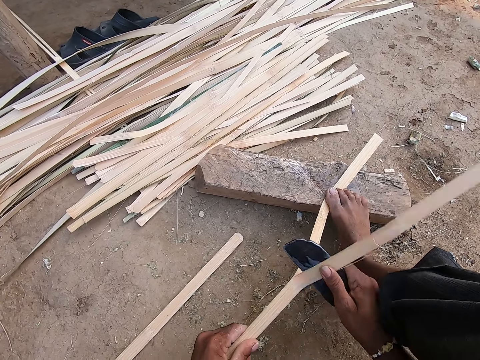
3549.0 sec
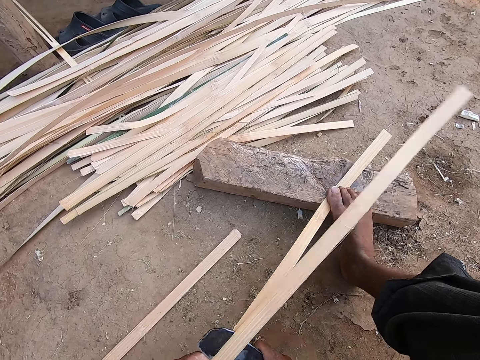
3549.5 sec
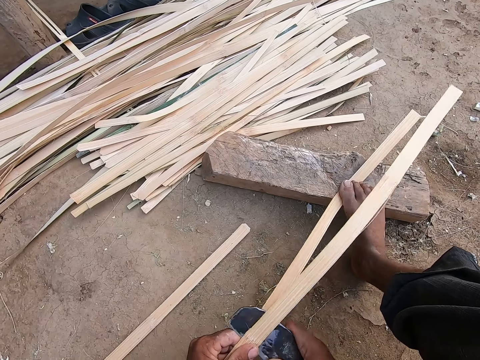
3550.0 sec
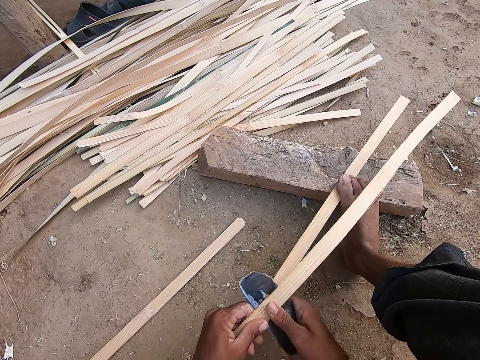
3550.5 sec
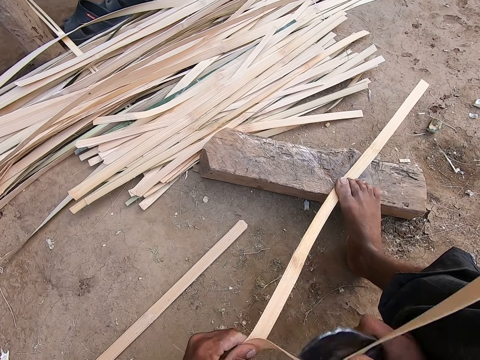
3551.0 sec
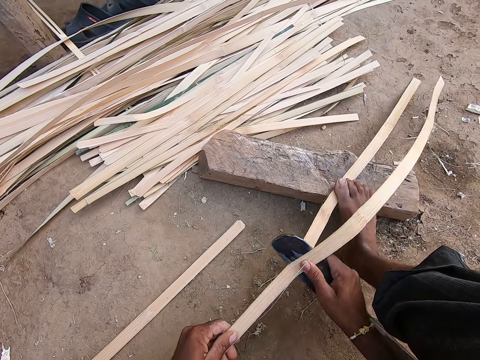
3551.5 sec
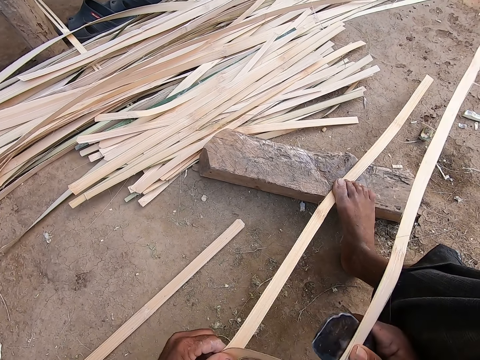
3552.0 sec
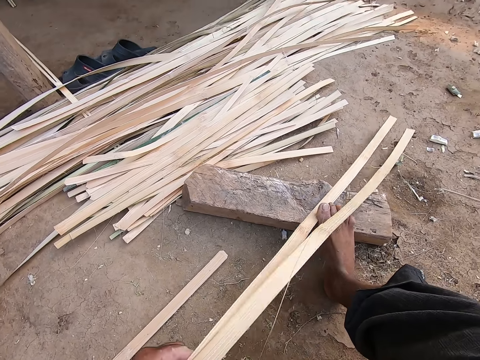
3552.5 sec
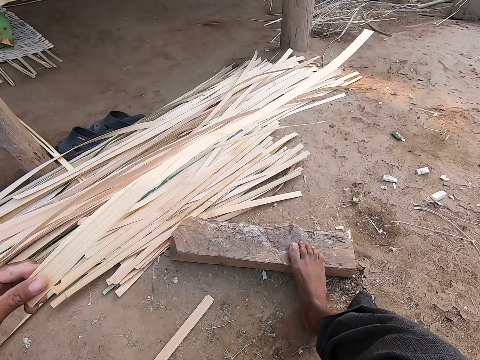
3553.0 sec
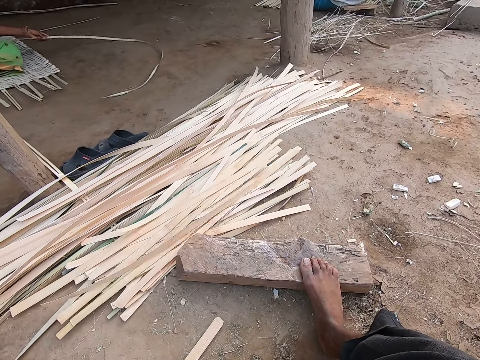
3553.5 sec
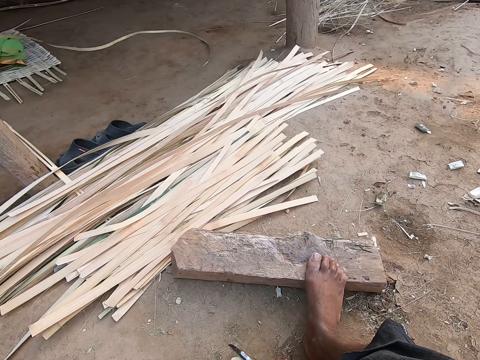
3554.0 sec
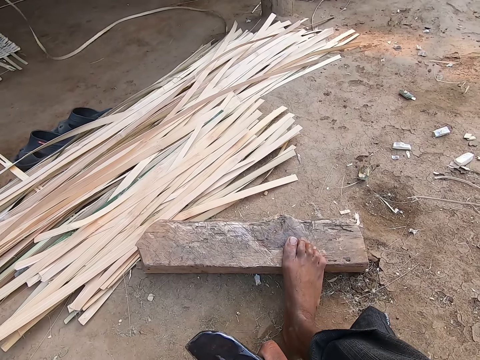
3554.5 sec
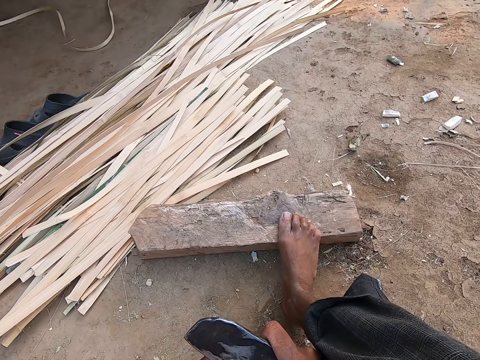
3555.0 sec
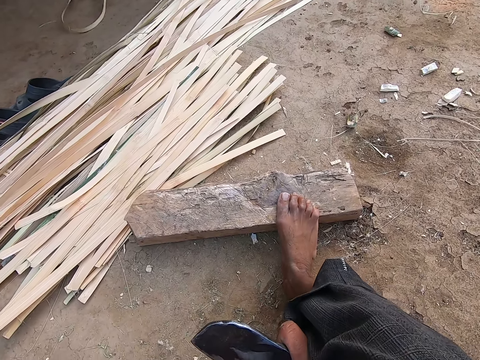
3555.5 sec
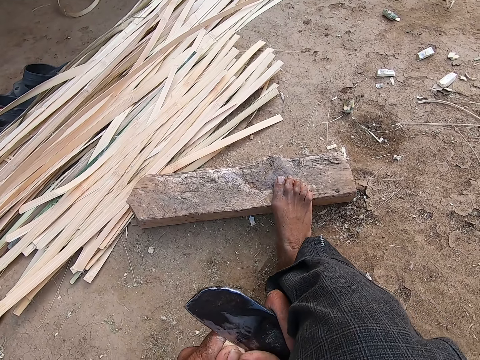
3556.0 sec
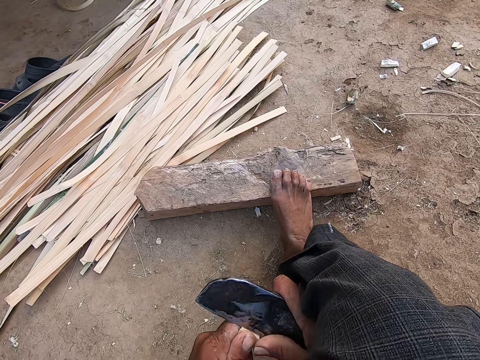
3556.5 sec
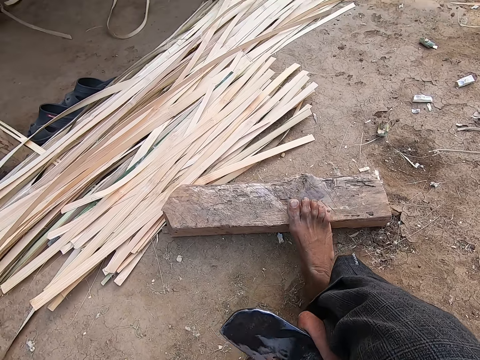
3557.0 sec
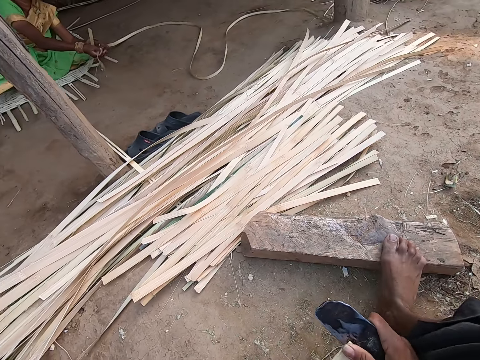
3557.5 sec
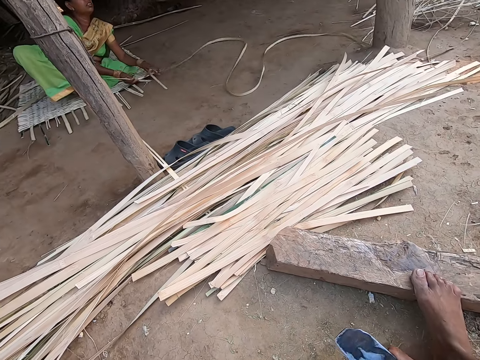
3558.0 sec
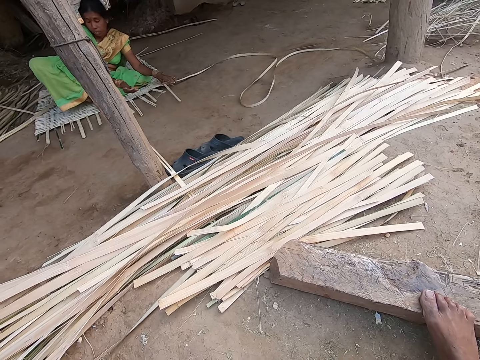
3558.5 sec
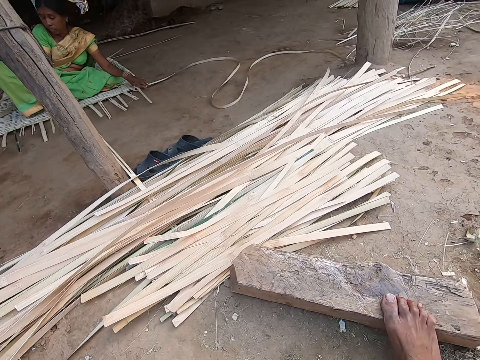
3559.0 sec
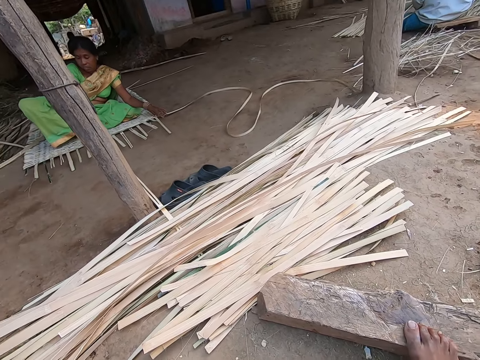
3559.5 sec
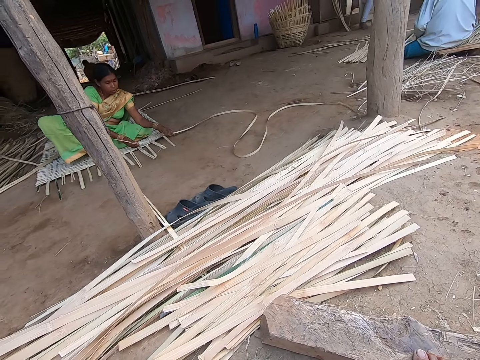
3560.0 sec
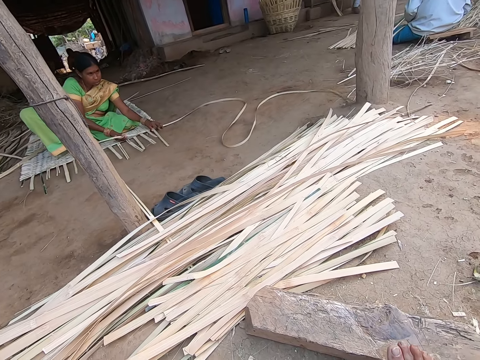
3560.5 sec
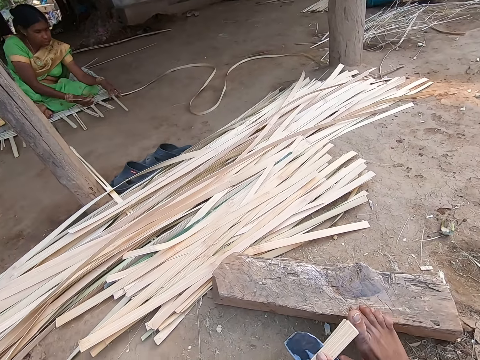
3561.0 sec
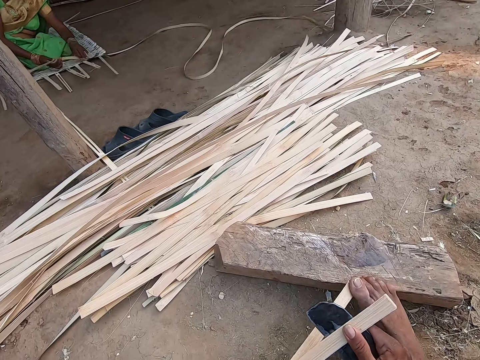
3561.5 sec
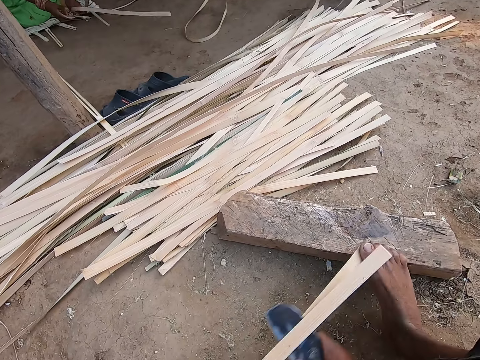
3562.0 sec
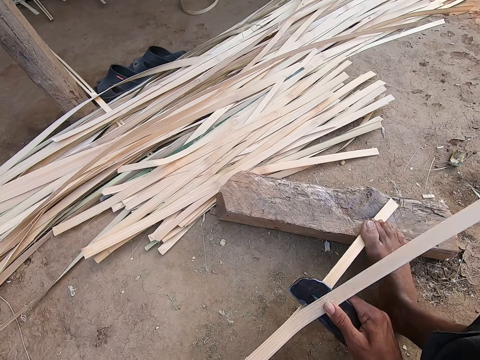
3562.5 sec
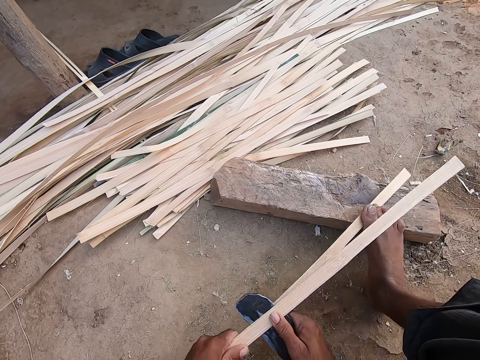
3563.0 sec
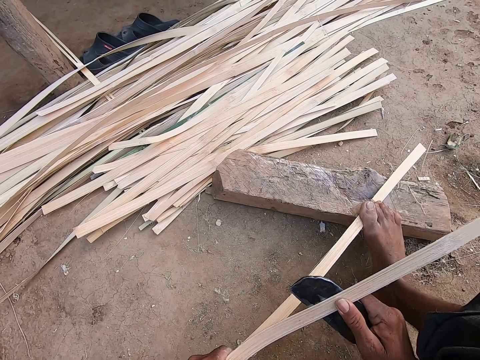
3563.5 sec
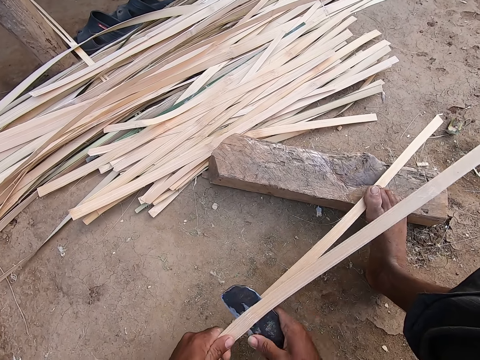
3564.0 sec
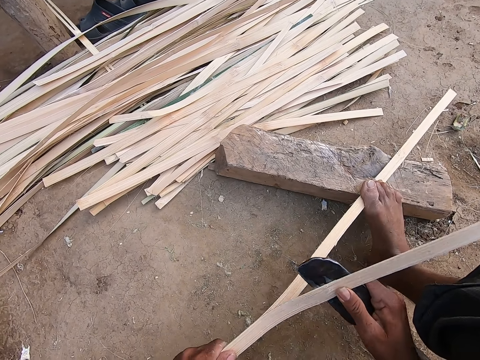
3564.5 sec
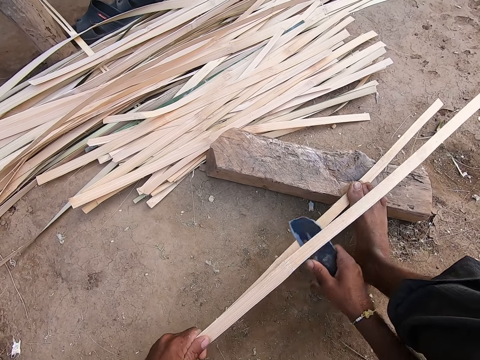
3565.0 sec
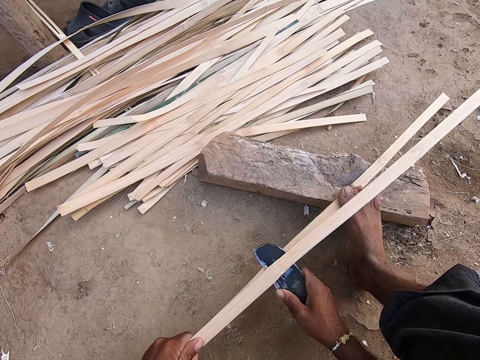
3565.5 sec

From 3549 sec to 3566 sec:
The camera wearer withdraws the bamboo strip under his right foot with his left hand. He throws the bamboo strip on the pack of bamboo strips on the ground with his left hand. He picks the bamboo strip from the ground with his left hand. He divides the bamboo strip with the billhook in his right hand. A woman weaves the mat with a bamboo strip in her hand. The camera wearer slides a part of the bamboo strip under his right foot with his hands. He divides the bamboo strip with the billhook in his right hand.

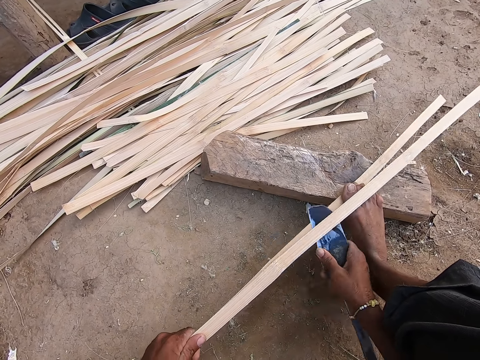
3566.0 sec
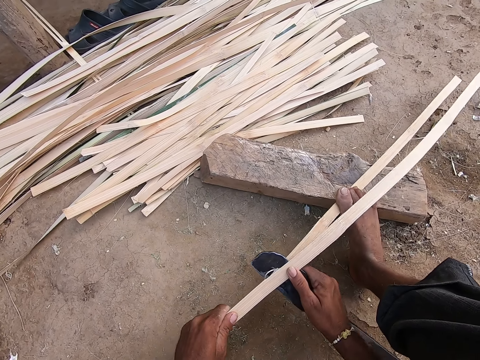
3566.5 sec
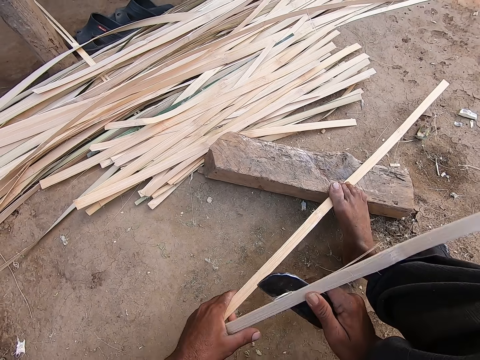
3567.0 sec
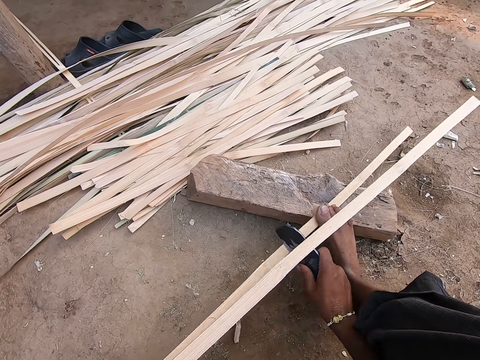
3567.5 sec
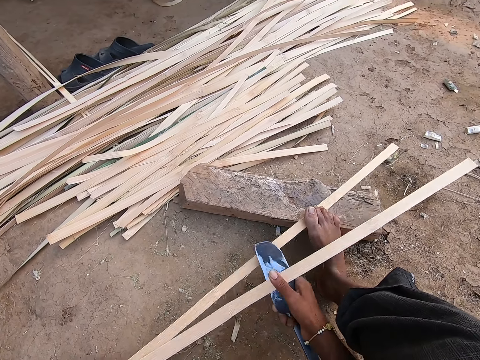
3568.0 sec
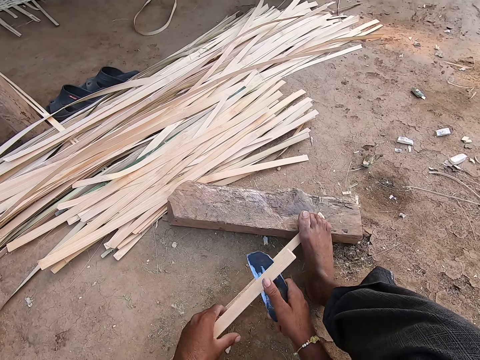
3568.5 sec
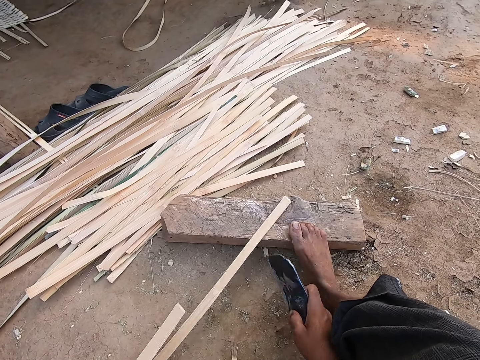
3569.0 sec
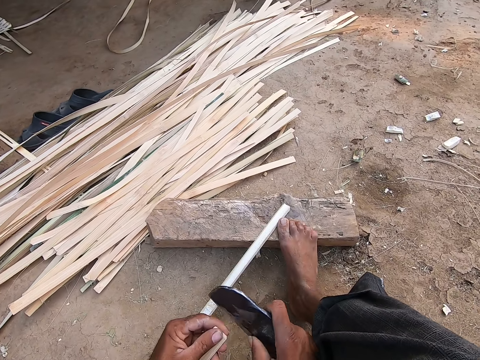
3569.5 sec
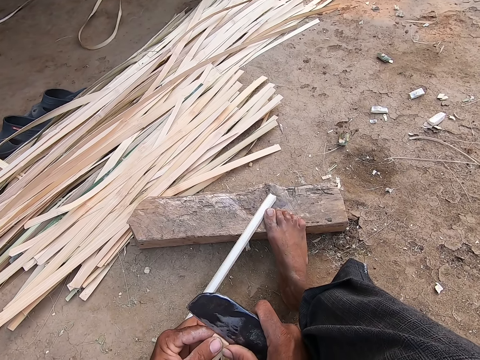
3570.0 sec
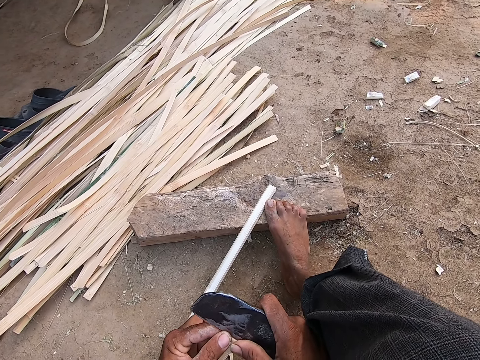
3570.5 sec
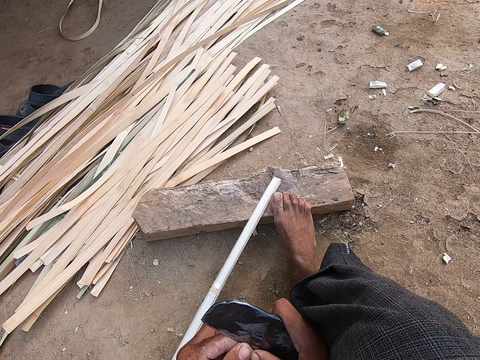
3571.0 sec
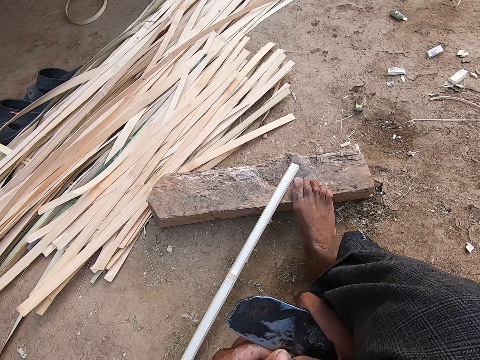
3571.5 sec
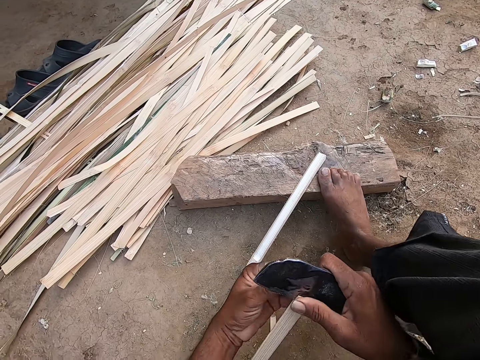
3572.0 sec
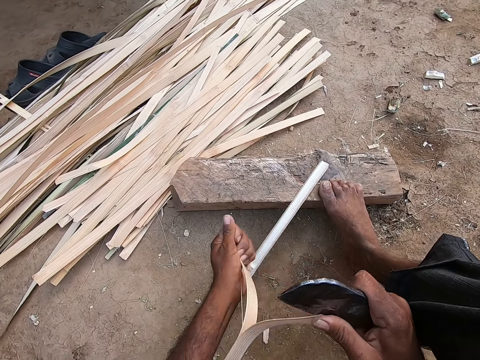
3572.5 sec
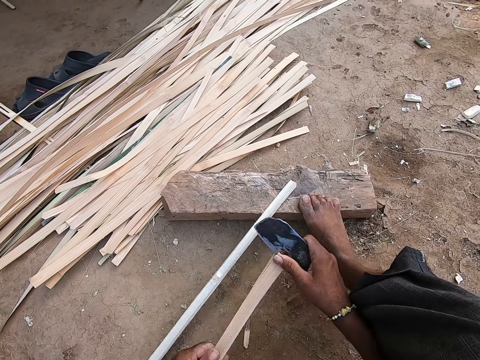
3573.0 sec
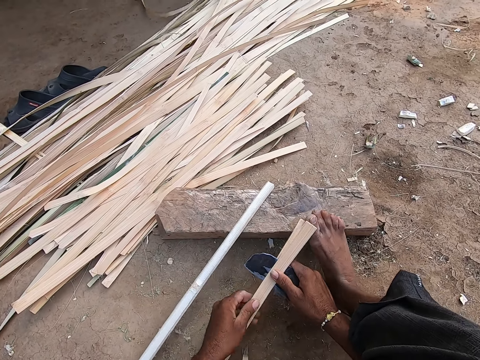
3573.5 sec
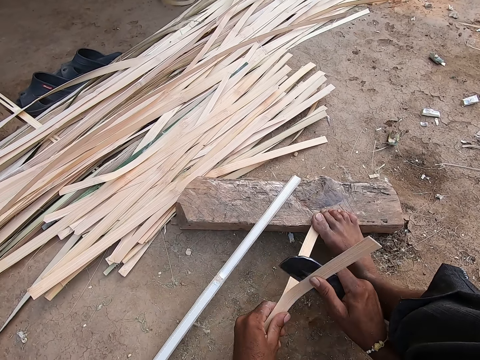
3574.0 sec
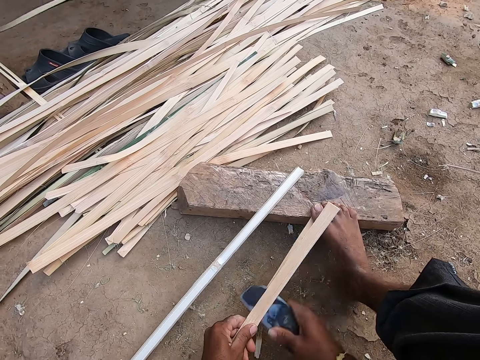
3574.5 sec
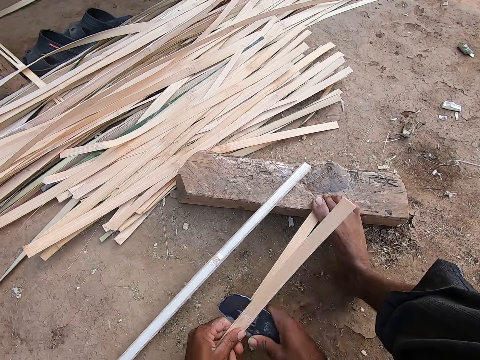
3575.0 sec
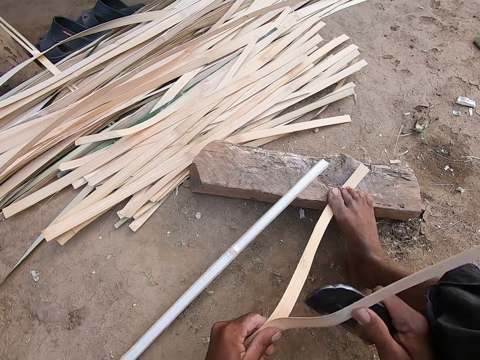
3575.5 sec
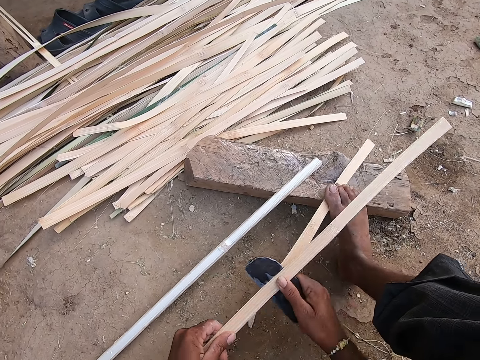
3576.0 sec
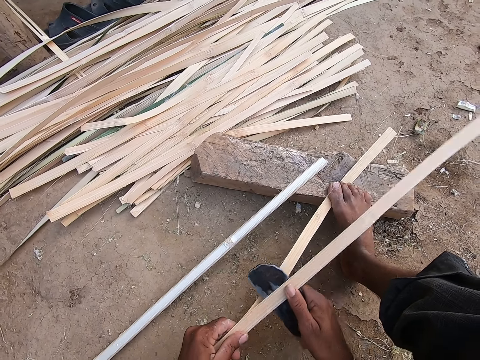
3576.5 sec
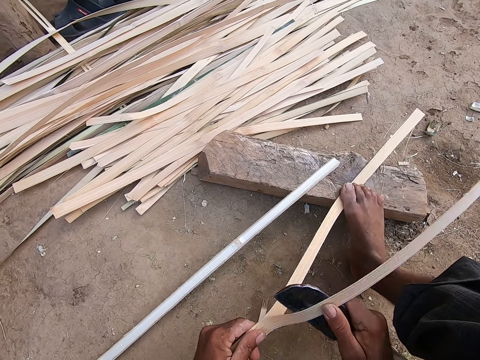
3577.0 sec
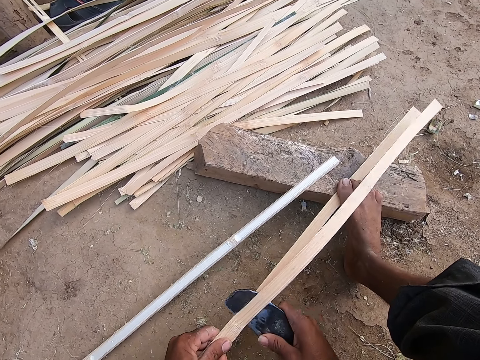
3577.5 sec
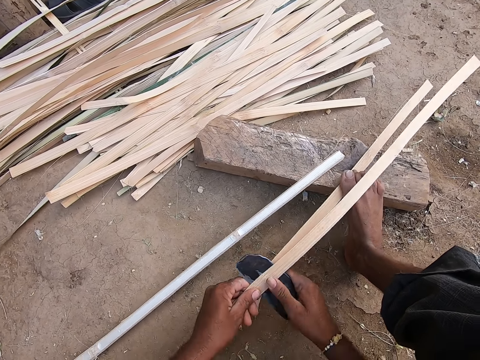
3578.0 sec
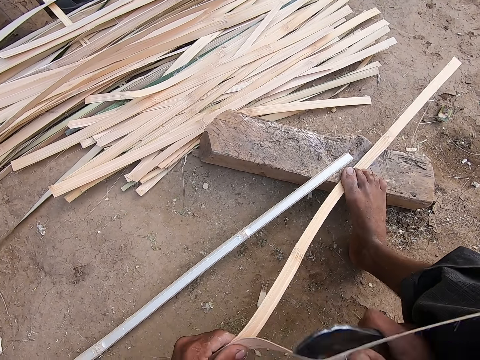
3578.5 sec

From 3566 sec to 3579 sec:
The camera wearer withdraws the bamboo strip from his right foot with his hands. He inserts the billhook at the edge of the bamboo strip. He separates the bamboo strip with his left hand and the billhook in his right hand. He divides the bamboo strip with the billhook in his right hand. He slides a part of the bamboo strip under his right foot with his hands. He places his right foot on the bamboo strip. He divides the bamboo strip with the billhook in his right hand.
